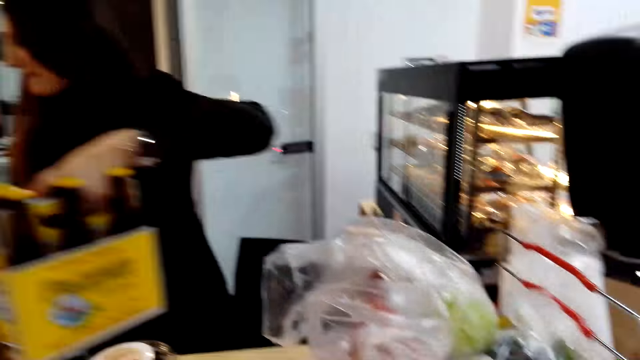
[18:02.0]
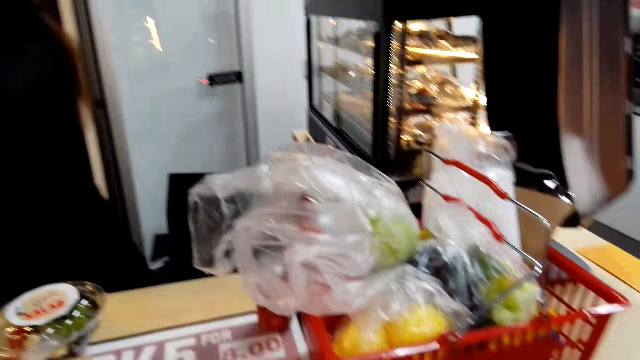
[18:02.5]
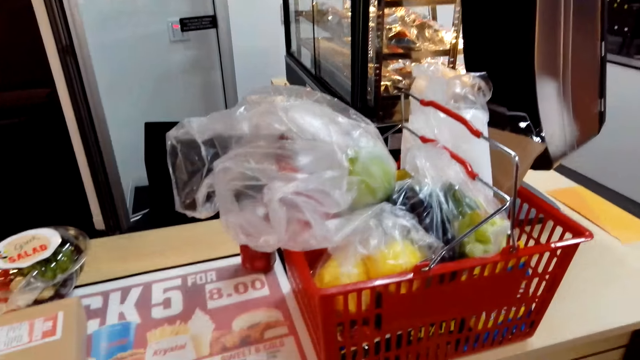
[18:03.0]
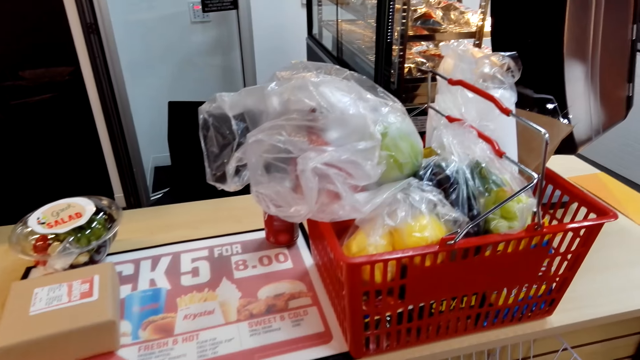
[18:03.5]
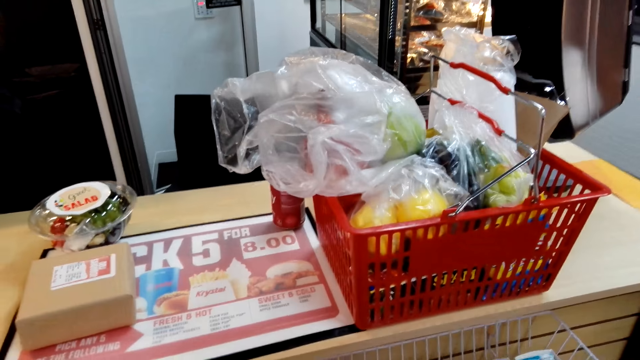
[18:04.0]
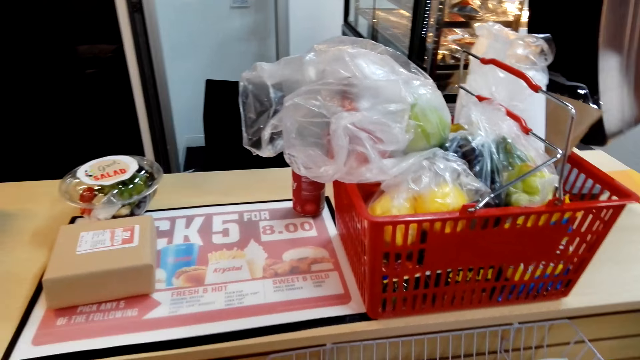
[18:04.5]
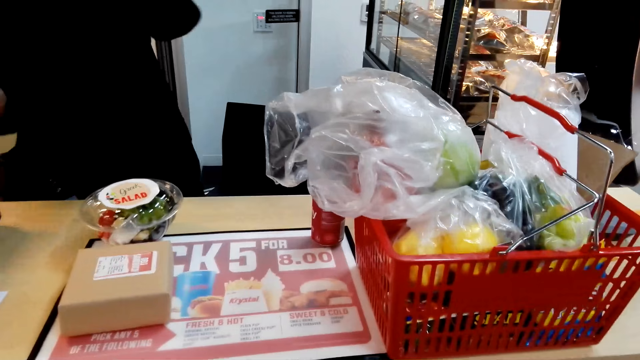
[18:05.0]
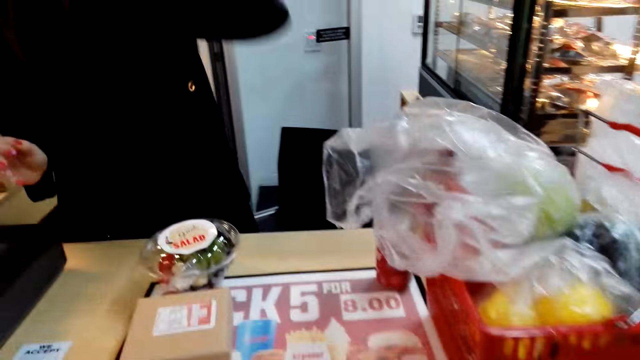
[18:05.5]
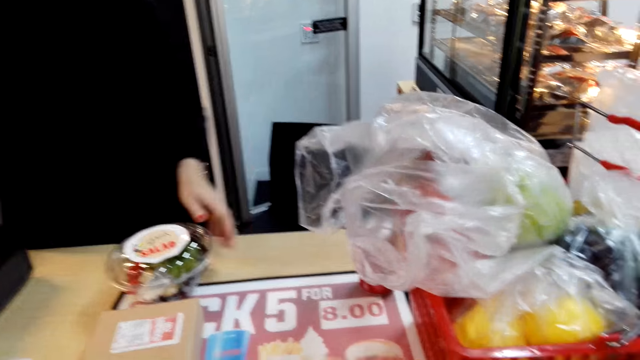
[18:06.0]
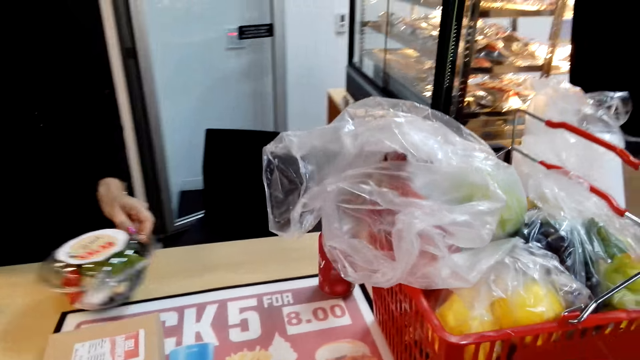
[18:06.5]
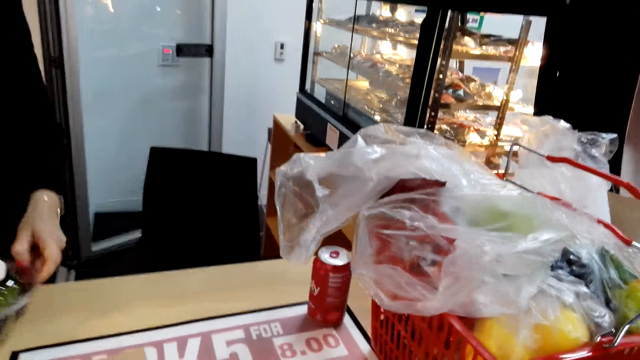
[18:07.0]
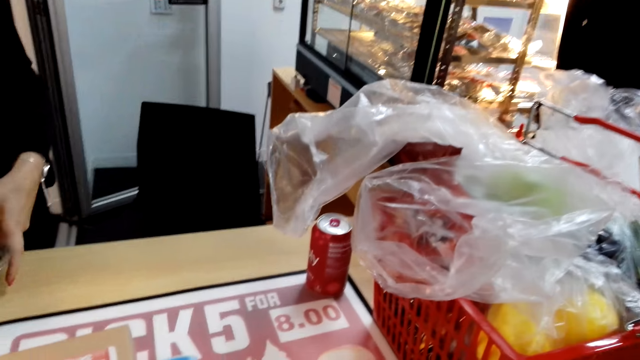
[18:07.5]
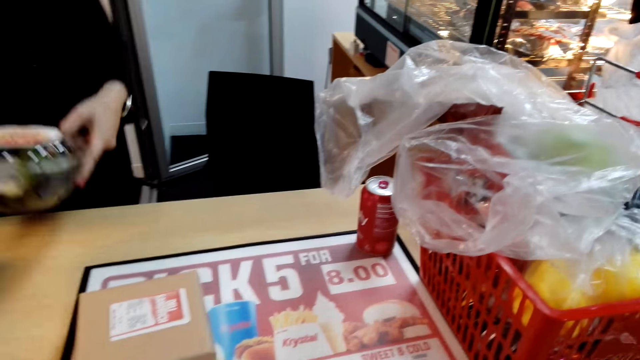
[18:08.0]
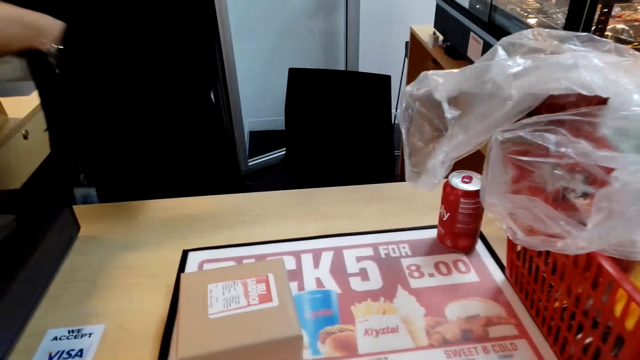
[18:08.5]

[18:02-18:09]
A cashier talks to the camera wearer. The cashier picks up the bottles and places the beers on the countertop. The camera wearer looks at the table. The cashier picks up salad. The cashier operates the cash register machine.

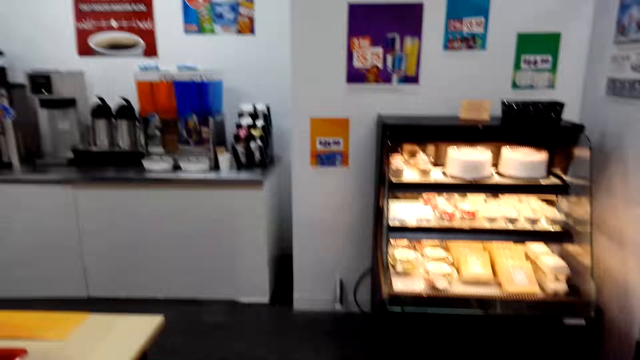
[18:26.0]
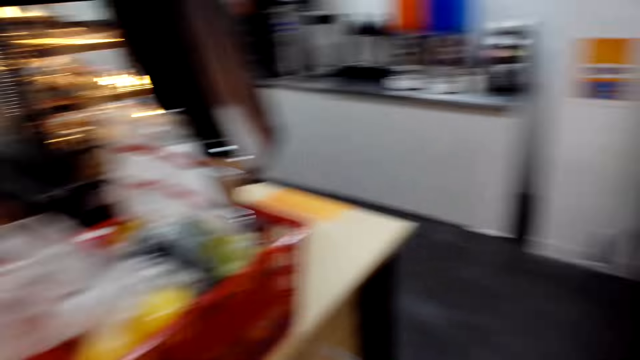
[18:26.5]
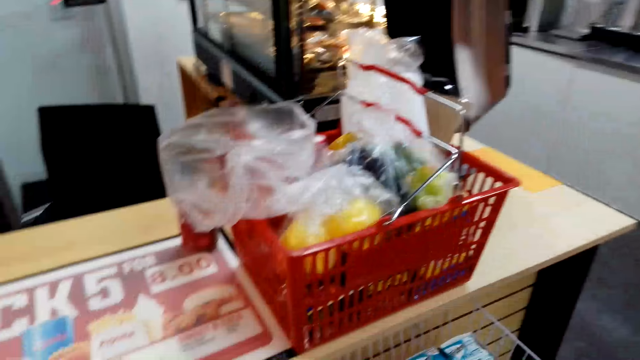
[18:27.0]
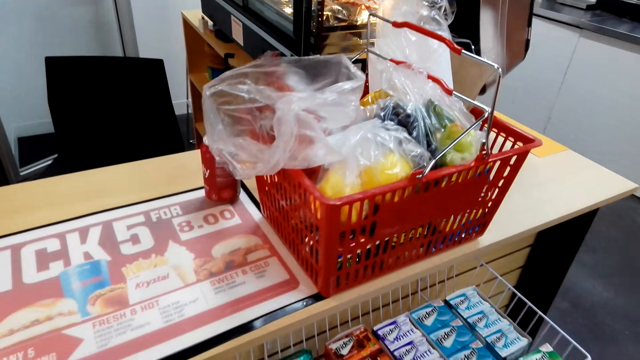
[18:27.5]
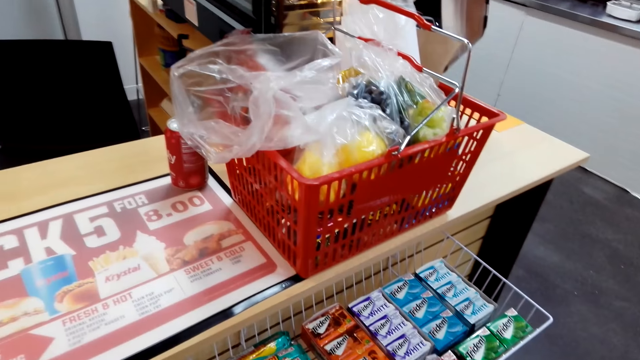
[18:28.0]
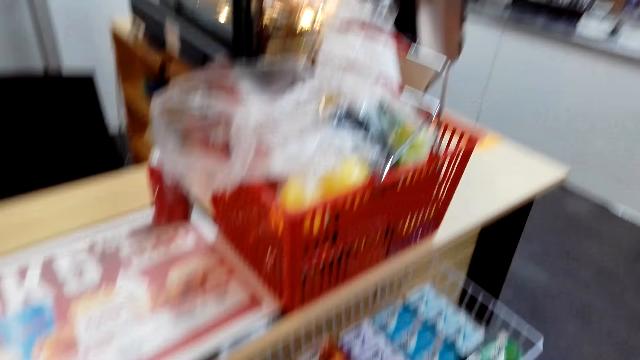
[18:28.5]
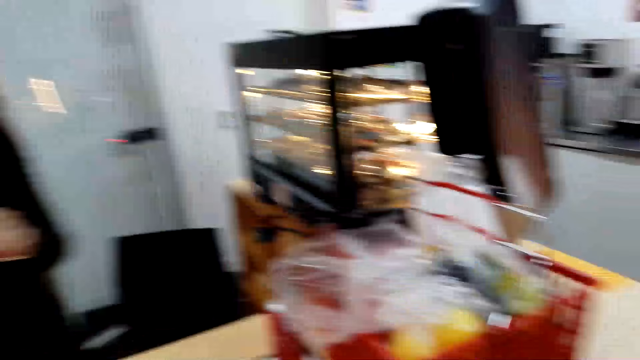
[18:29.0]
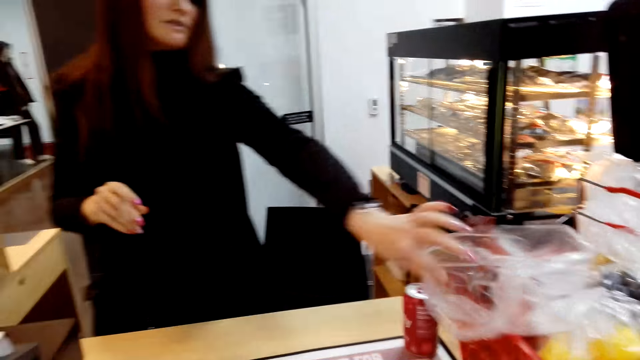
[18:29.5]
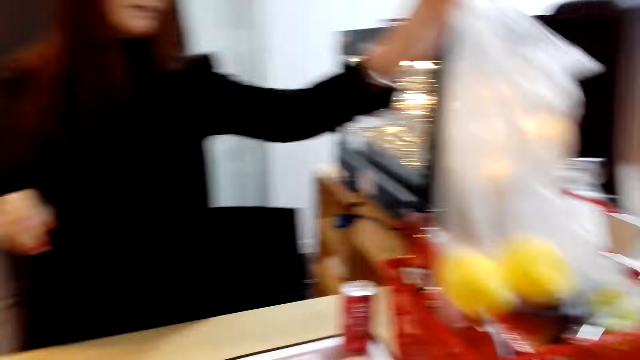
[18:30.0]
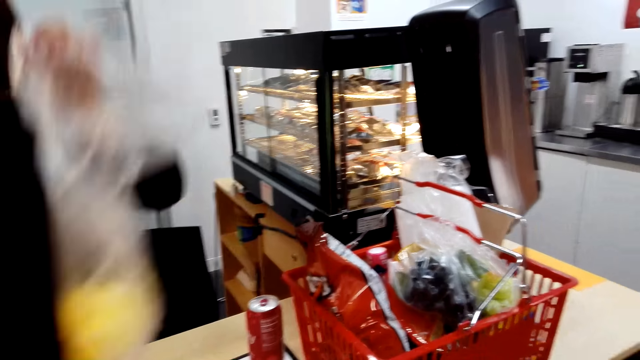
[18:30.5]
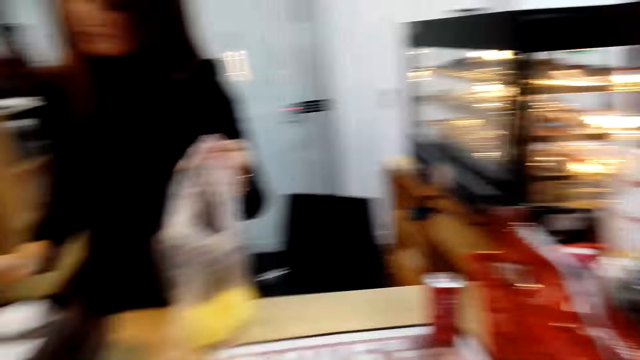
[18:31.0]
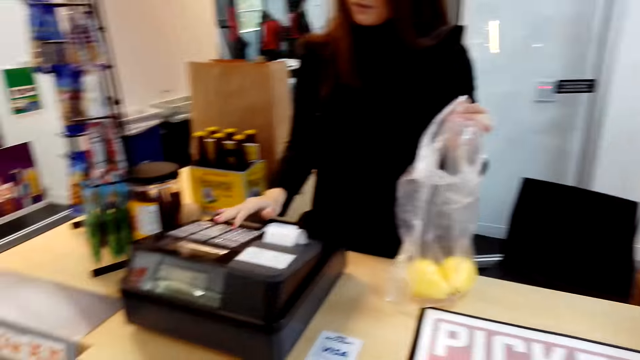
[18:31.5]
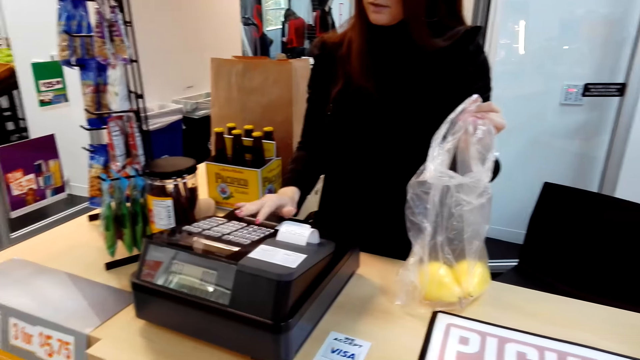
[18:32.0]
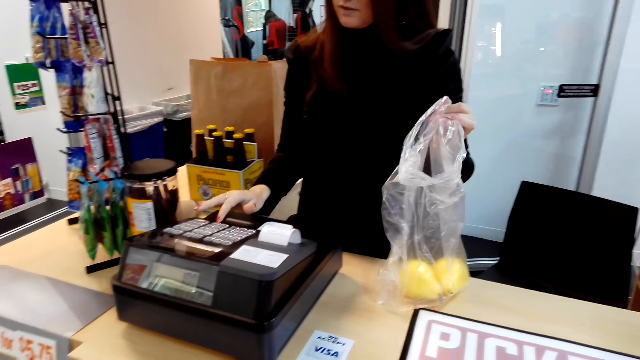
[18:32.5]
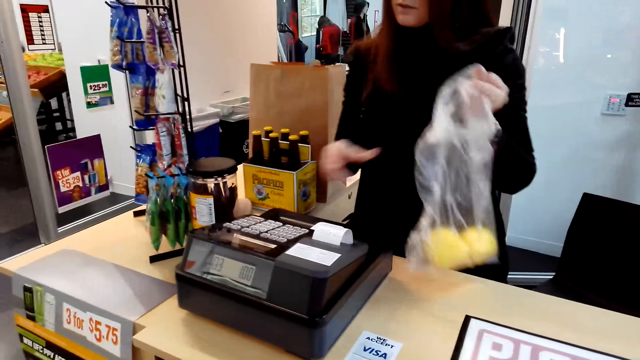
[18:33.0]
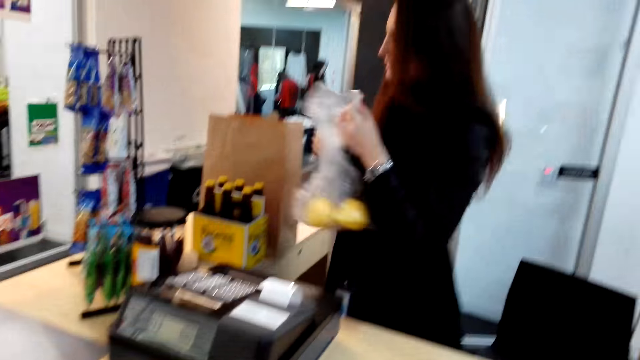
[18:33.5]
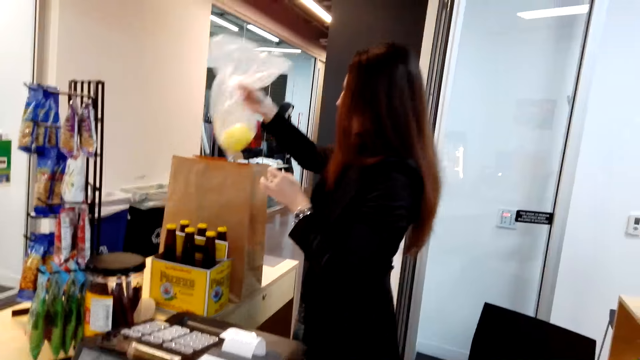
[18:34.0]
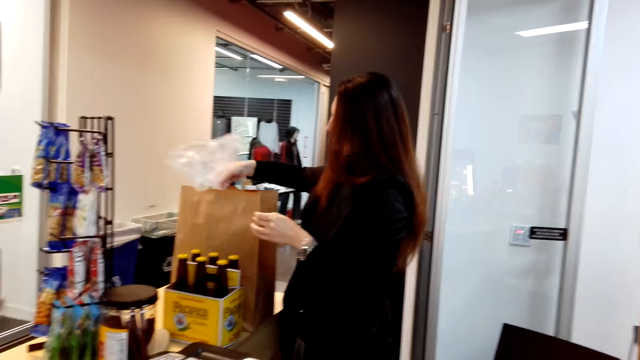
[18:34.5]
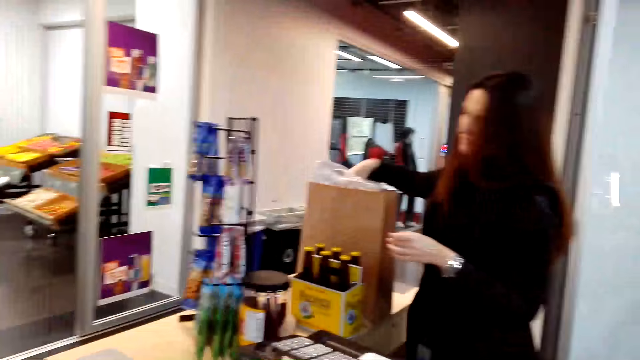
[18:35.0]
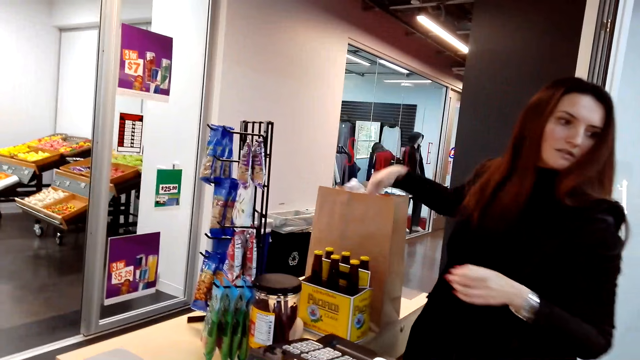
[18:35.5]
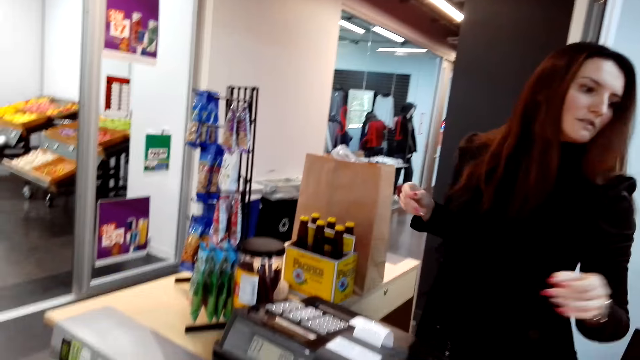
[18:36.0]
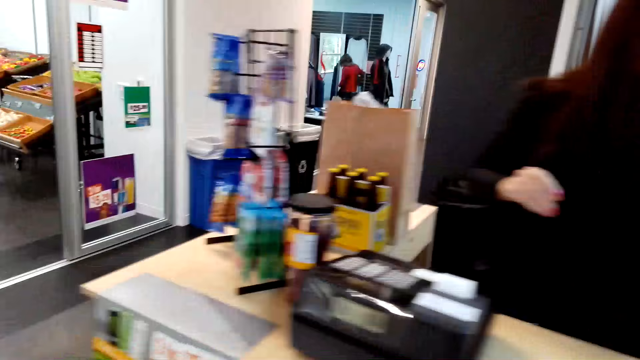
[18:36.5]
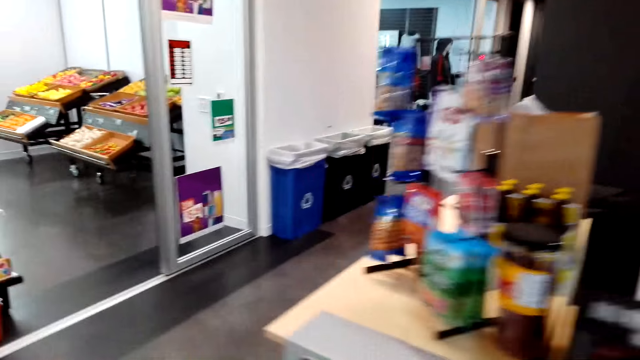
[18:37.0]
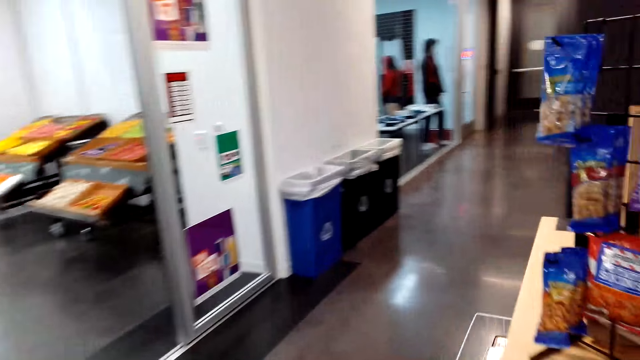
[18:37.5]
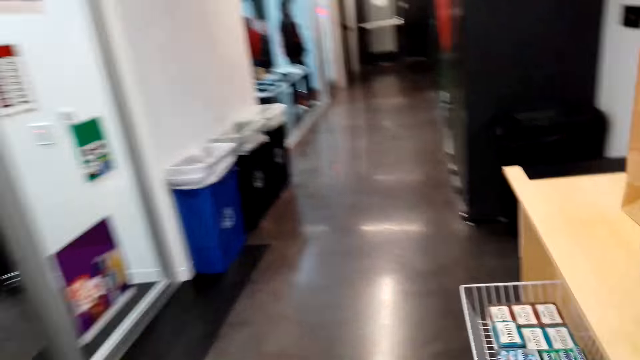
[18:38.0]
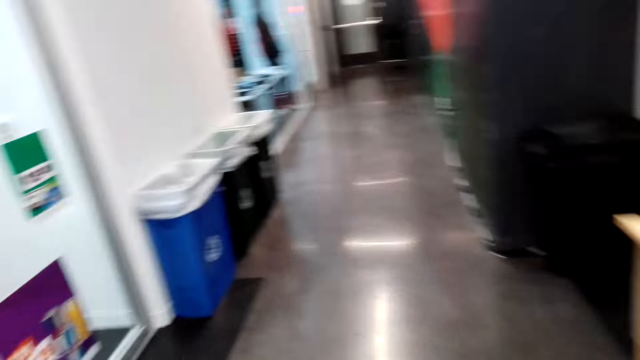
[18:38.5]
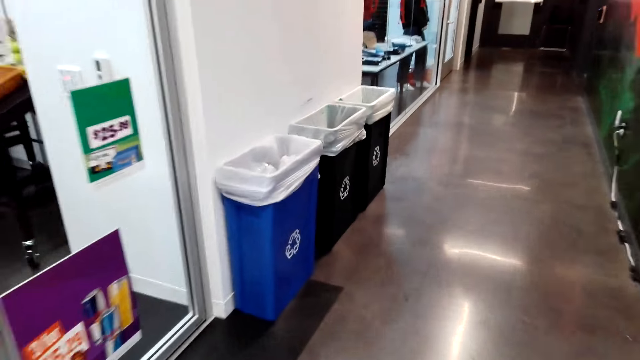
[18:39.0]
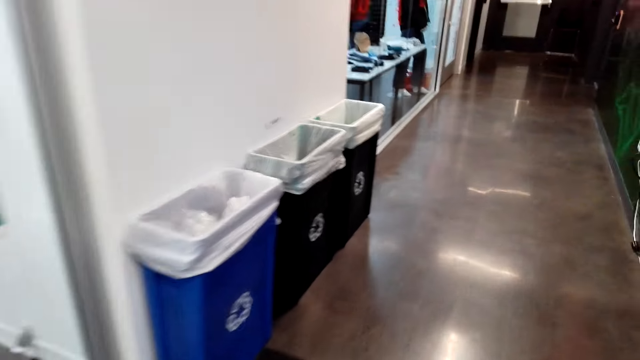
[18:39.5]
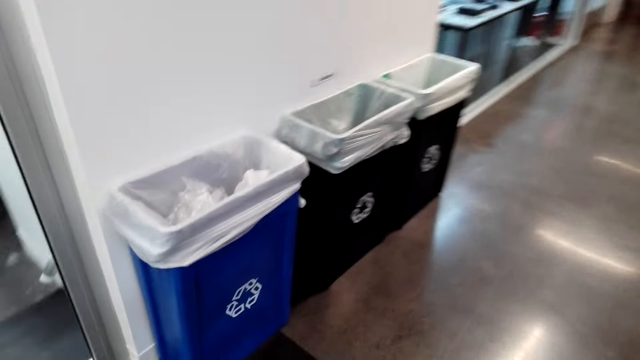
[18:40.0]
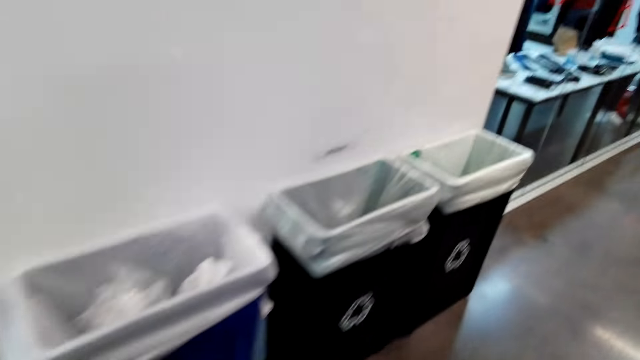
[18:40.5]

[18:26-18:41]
The camera wearer looks around. A lady picks up plastic paper. She operates the cash register machine. The camera wearer looks at the lady. The lady passes the plastic paper to the right hand and puts the plastic paper in the paper bag. The camera wearer walks in the supermarket.
